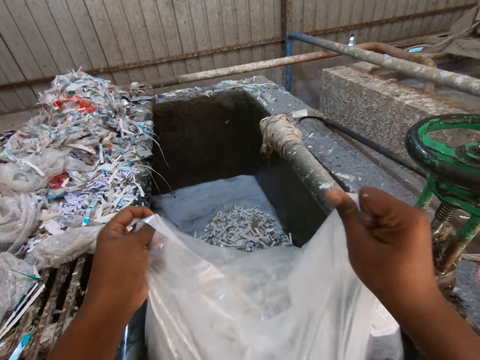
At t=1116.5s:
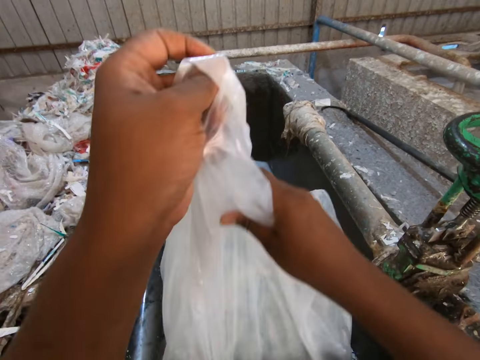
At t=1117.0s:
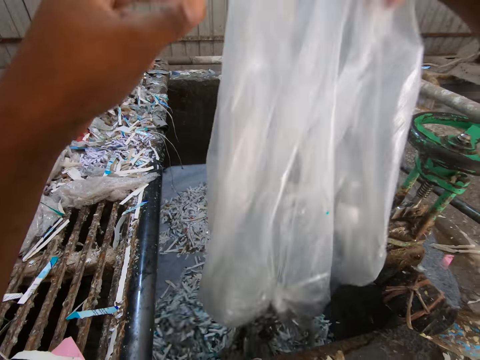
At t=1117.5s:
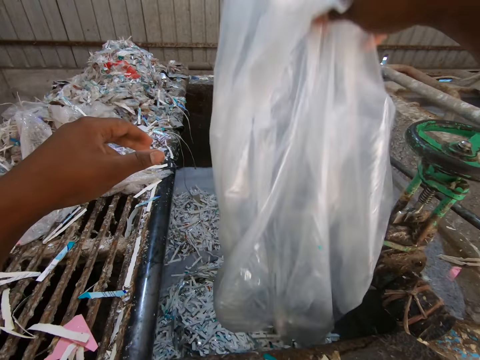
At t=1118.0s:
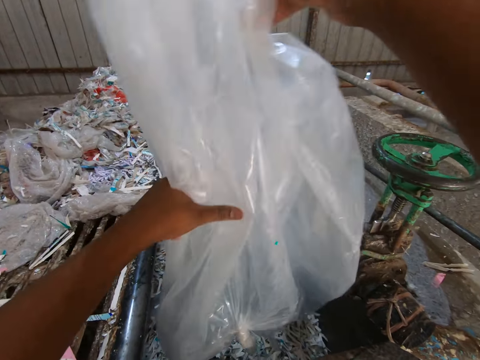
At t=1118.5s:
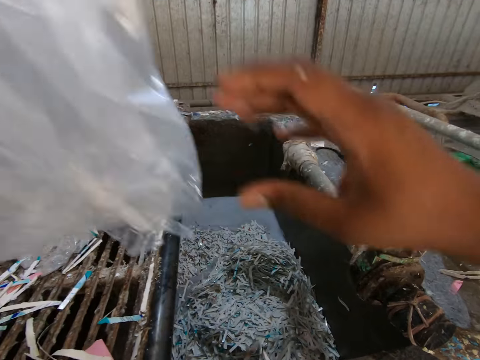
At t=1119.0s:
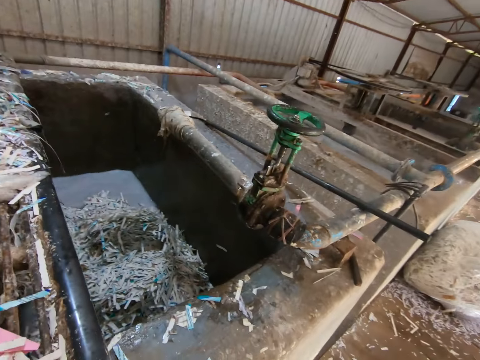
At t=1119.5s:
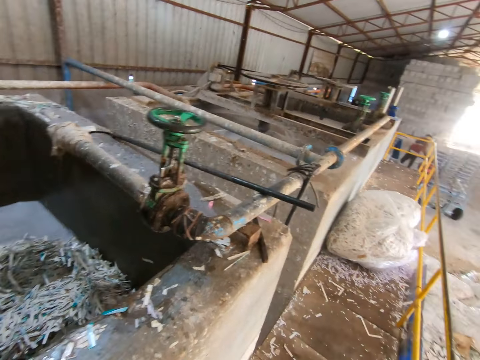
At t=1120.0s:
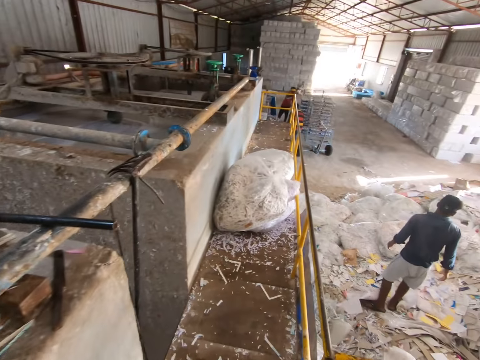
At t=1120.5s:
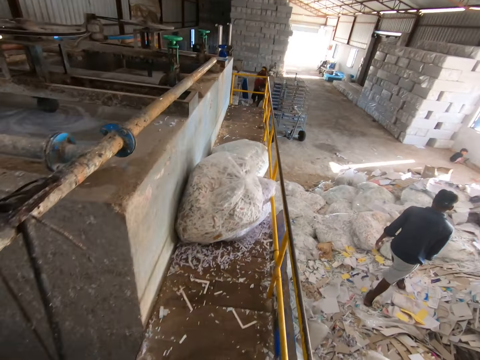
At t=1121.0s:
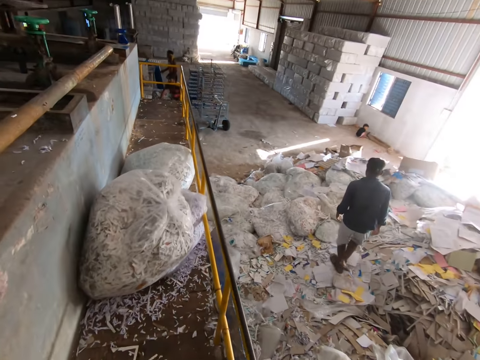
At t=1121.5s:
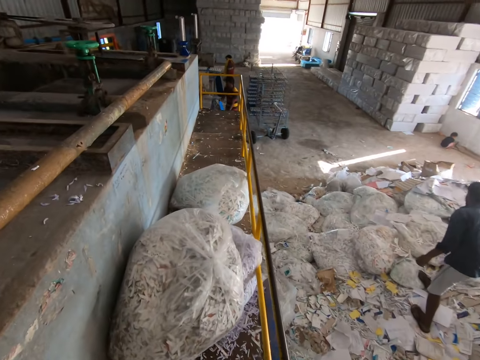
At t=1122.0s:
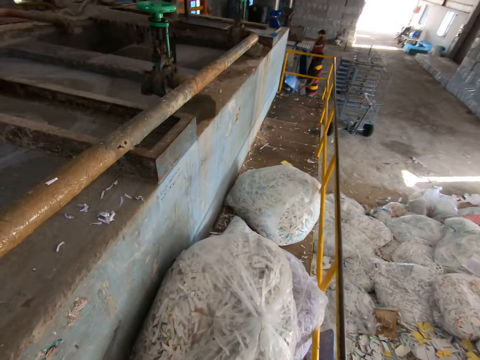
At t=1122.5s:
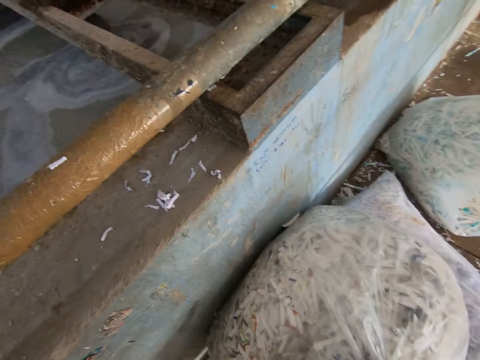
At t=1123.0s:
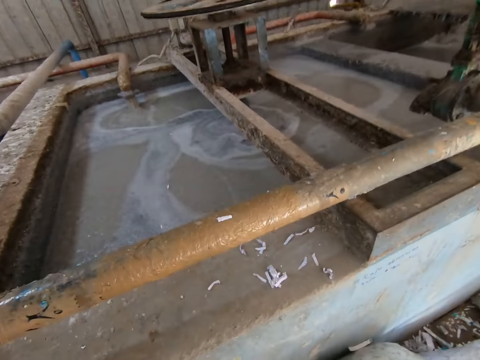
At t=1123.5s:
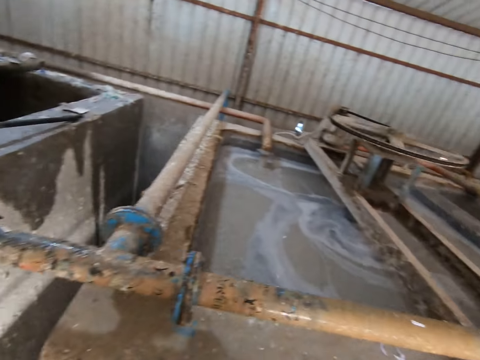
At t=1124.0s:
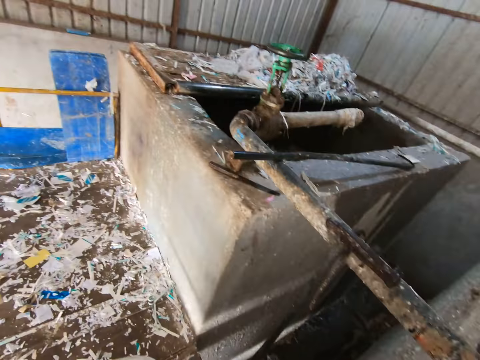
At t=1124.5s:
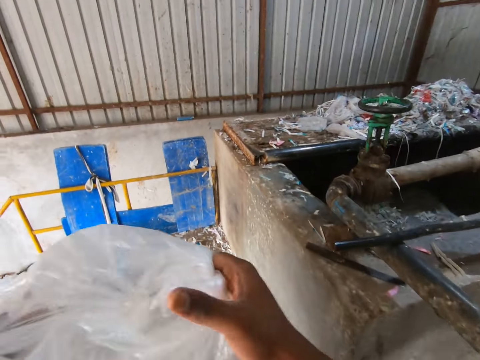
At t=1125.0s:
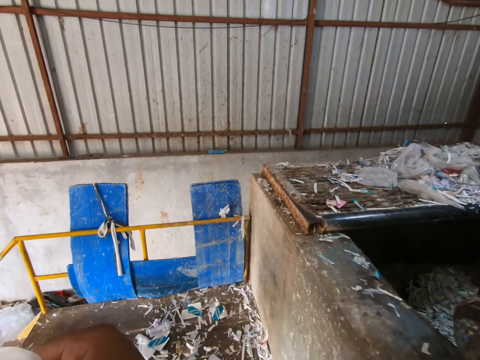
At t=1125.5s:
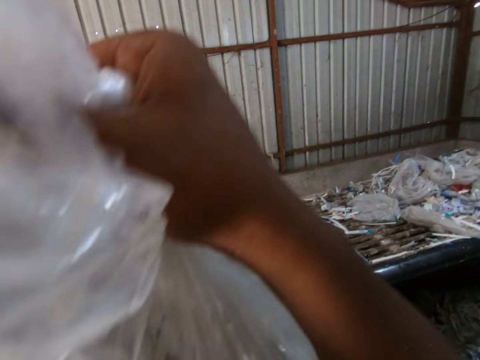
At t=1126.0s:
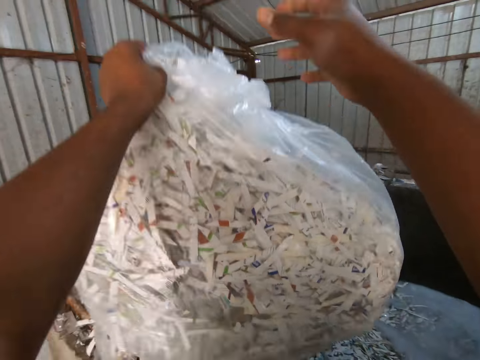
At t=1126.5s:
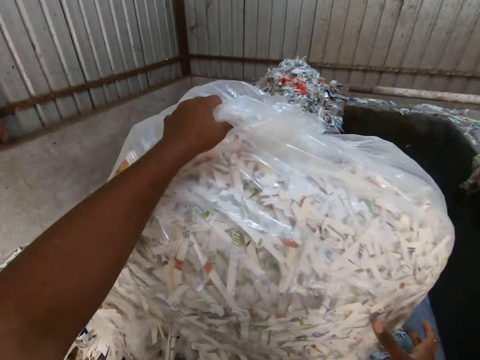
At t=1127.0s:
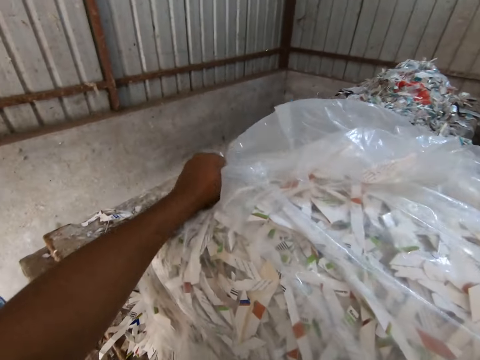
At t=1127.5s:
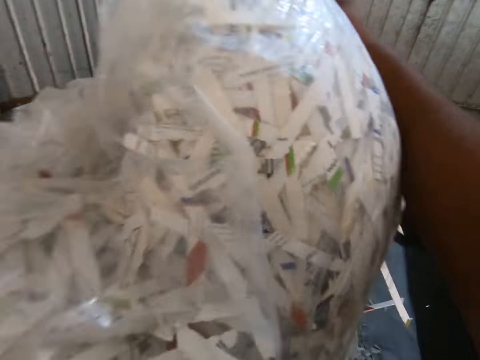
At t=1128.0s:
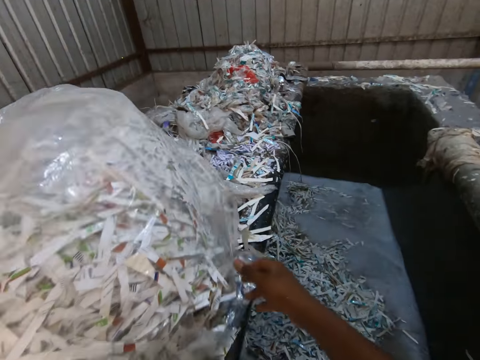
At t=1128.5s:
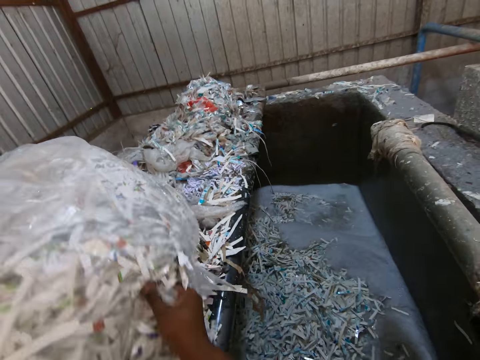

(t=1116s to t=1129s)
The camera wearer shakes the bag with his right hand. He picks the bag from his right hand with his left hand. He picks a bag of paper waste from the walk way with his right hand. He pulls the plastic bag. He drops the bag of paper waste on the paper pulp pool fence with his left hand. He repositions the bag of paper waste on the paper pulp pool fence with both hands.

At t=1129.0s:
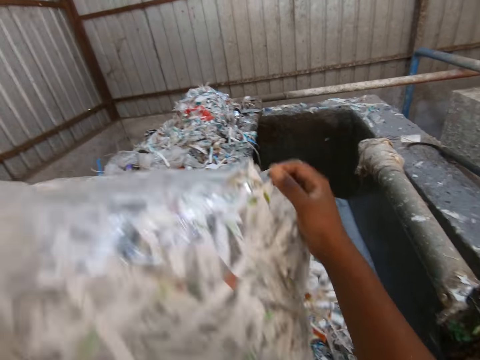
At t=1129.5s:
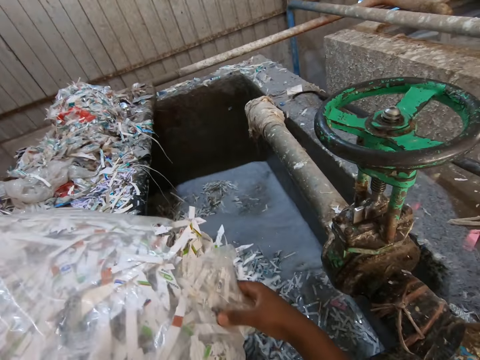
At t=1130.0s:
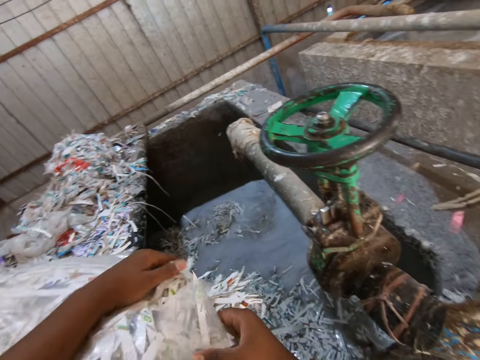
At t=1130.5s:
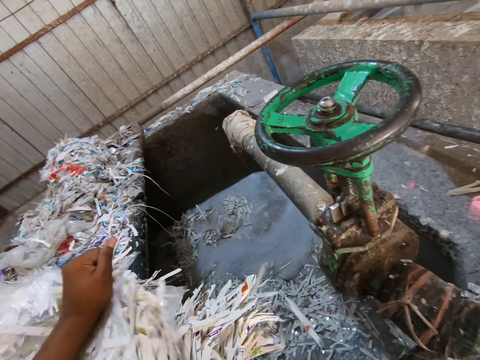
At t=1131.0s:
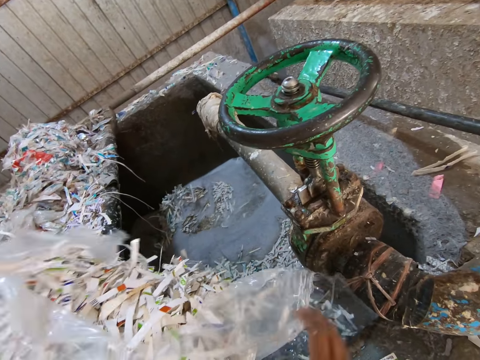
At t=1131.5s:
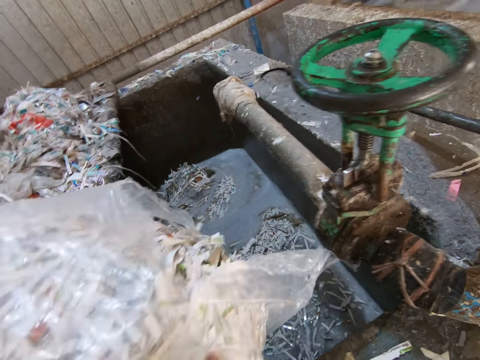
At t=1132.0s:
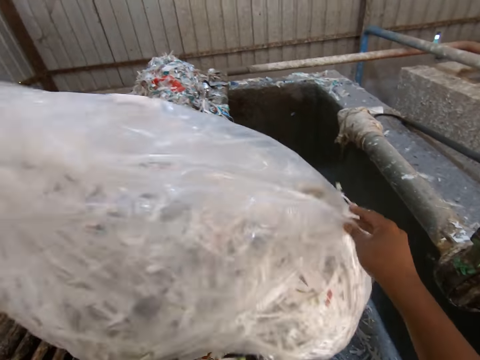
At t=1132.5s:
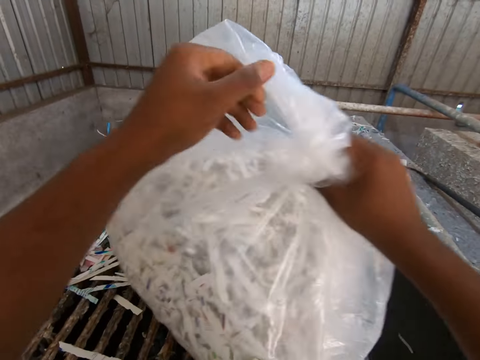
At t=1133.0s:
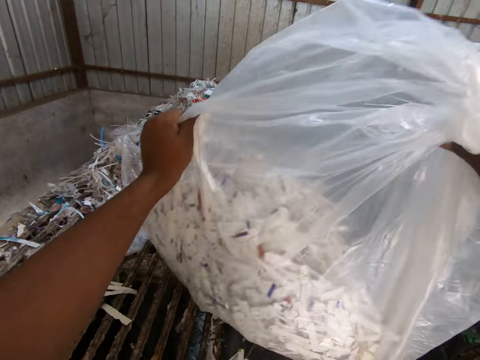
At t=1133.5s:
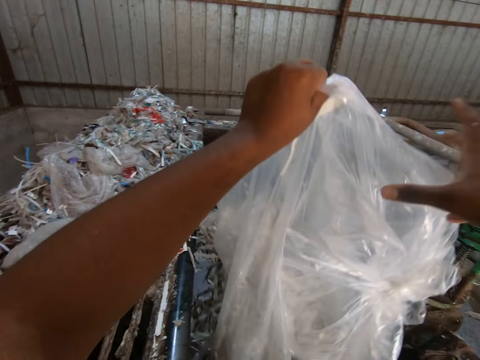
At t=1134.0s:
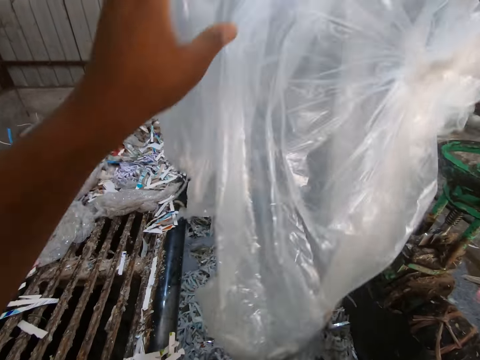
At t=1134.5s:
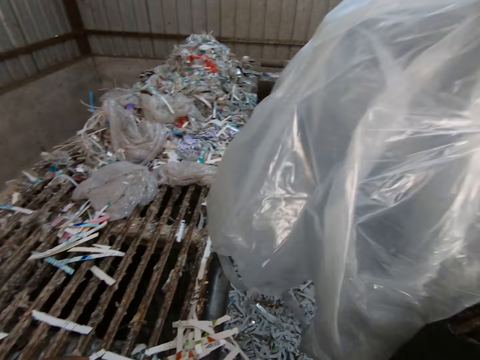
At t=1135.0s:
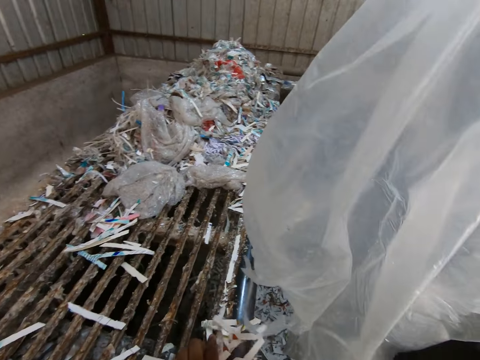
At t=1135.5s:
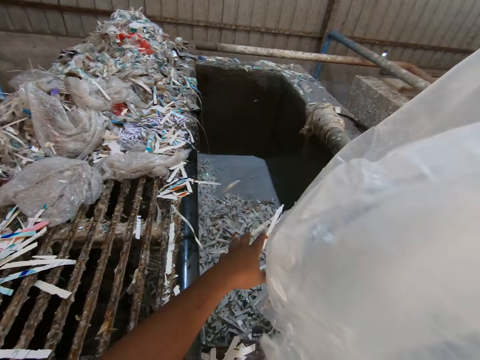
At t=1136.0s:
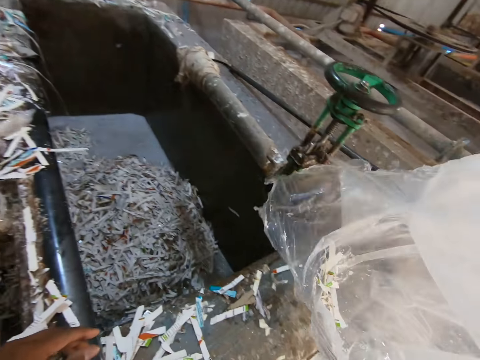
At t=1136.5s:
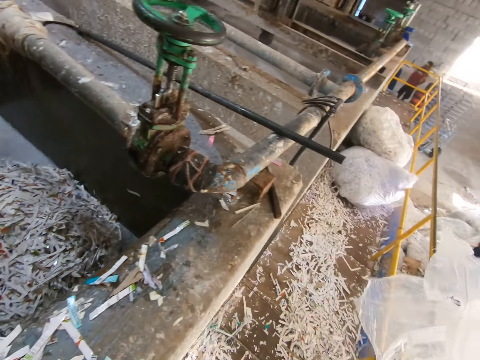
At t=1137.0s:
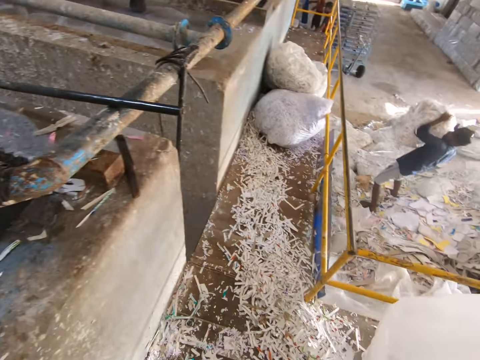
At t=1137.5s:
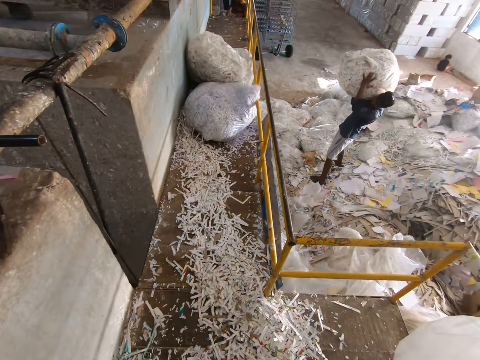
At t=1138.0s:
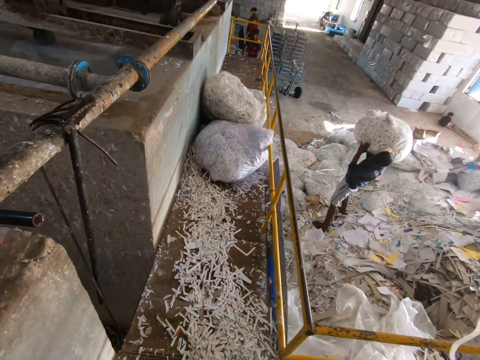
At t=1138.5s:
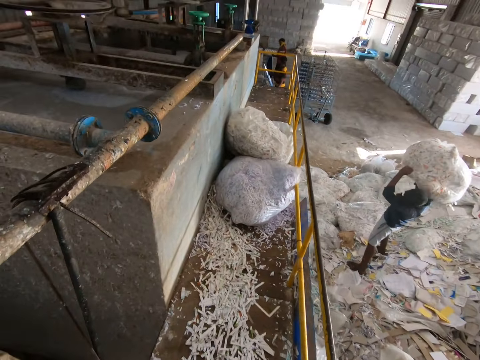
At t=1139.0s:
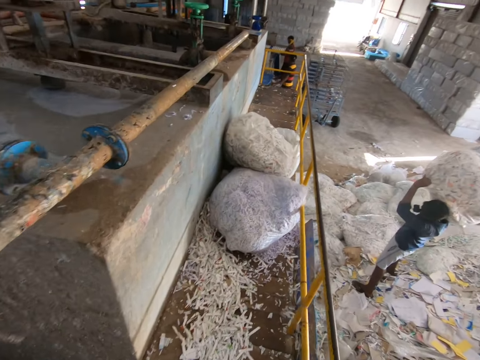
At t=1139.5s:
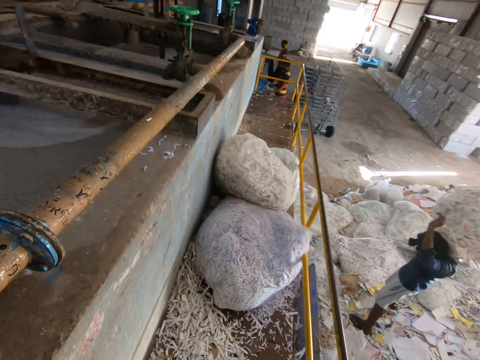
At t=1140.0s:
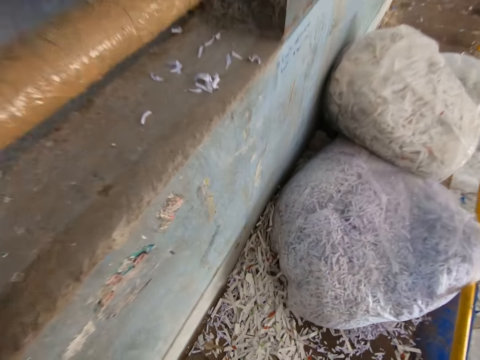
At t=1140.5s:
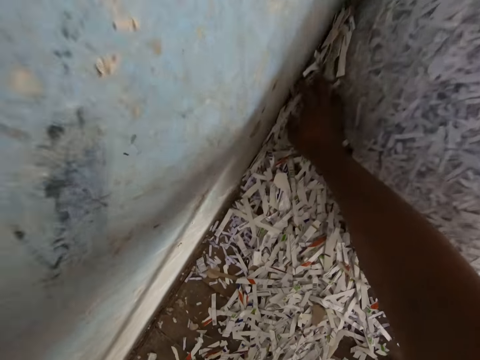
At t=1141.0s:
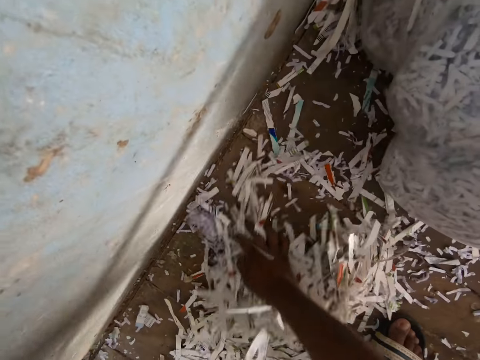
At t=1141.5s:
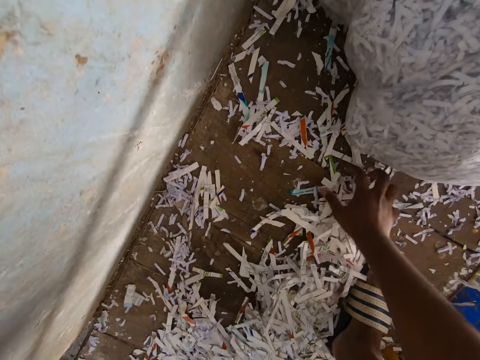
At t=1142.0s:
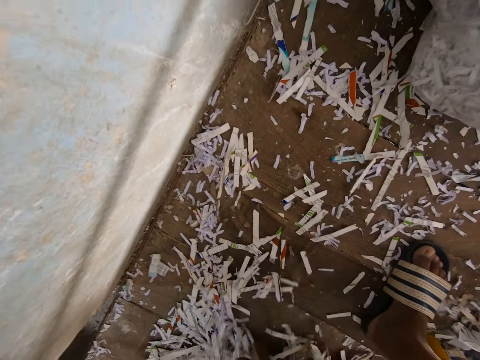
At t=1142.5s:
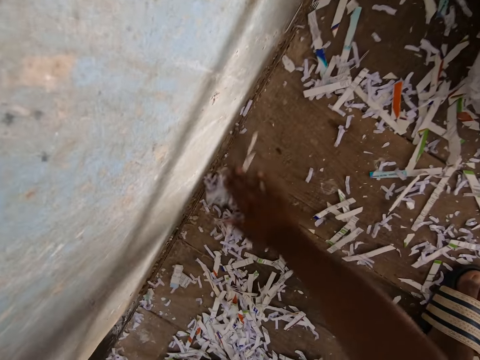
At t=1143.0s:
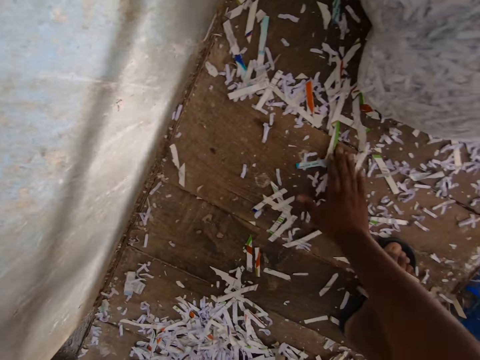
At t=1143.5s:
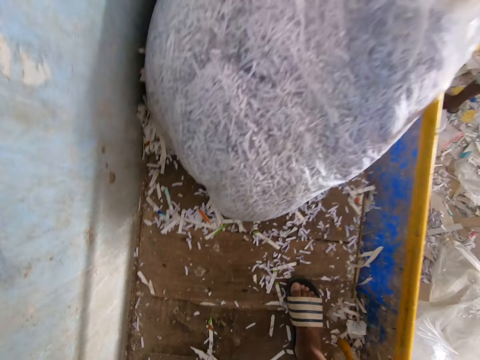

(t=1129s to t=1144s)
The camera wearer tears the bag of paper waste with both hands. He pours the paper waste from the bag into the paper pulp pool with both hands. He shakes the bag with his right hand. He pushes some pieces of paper from a metal on the paper pulp pool into the paper pulp pool with his left hand. The man places a bag of paper waste on his right shoulder with both hands. The camera wearer puts the plastic bag on the floor. The man carries the plastic bag. The camera wearer gathers some pieces of paper on the walk way with his right hand.
